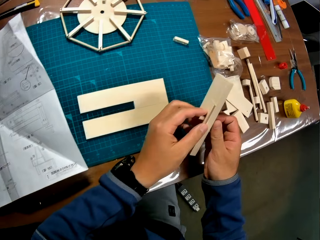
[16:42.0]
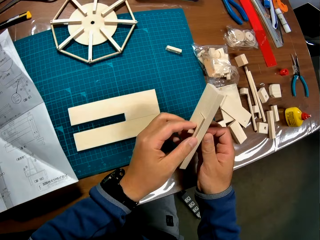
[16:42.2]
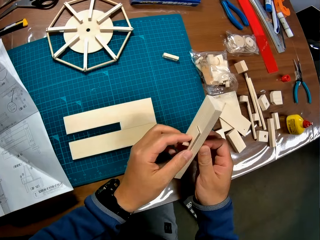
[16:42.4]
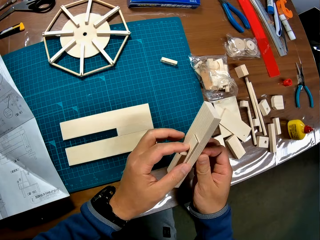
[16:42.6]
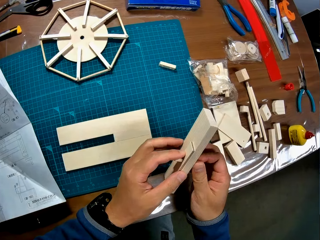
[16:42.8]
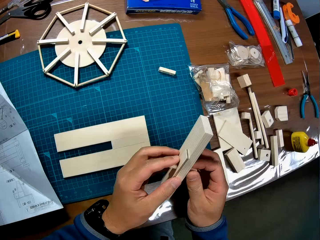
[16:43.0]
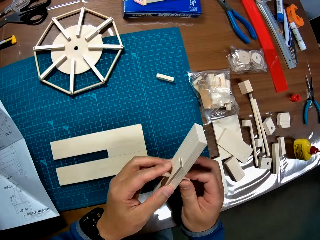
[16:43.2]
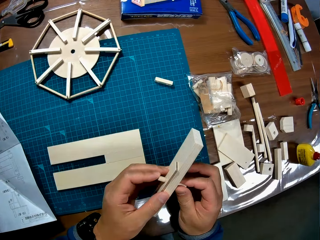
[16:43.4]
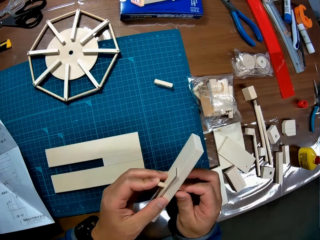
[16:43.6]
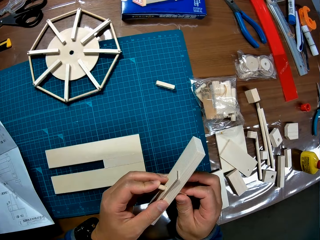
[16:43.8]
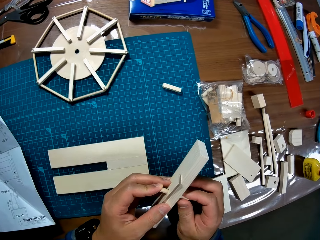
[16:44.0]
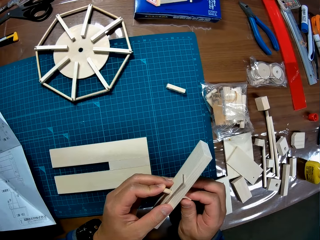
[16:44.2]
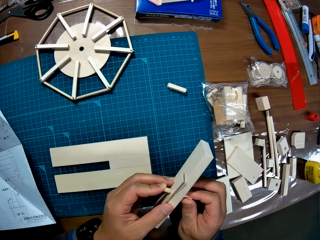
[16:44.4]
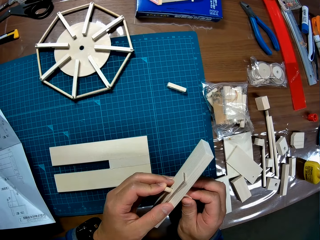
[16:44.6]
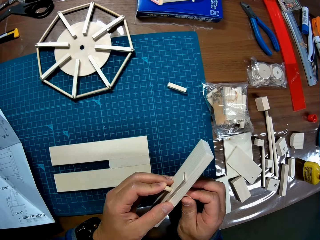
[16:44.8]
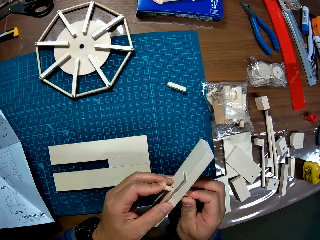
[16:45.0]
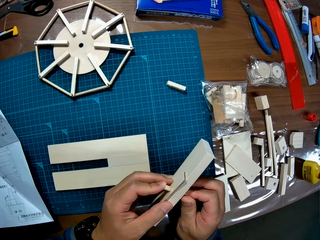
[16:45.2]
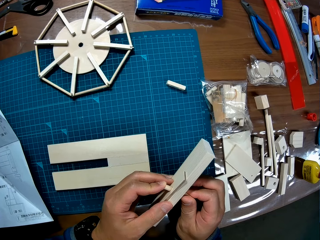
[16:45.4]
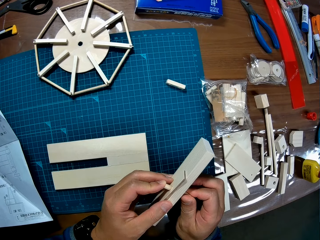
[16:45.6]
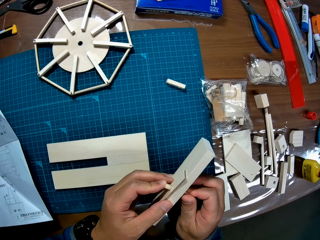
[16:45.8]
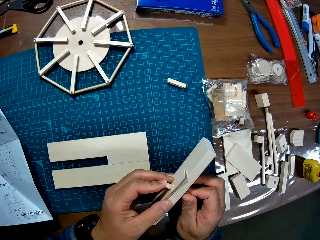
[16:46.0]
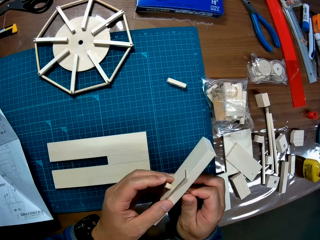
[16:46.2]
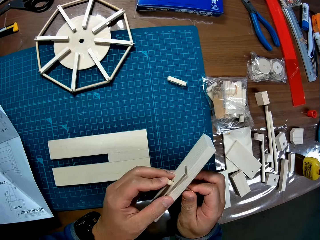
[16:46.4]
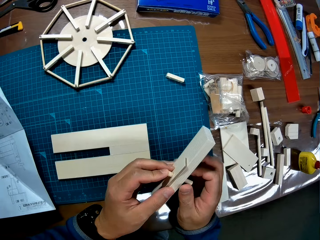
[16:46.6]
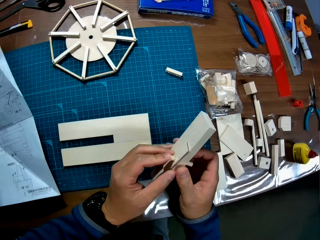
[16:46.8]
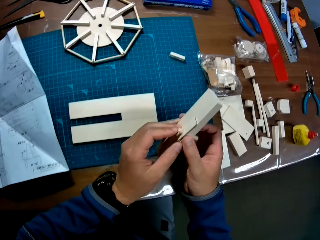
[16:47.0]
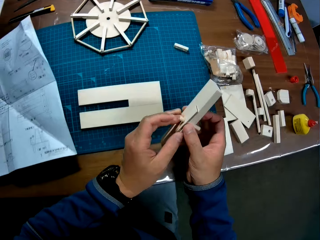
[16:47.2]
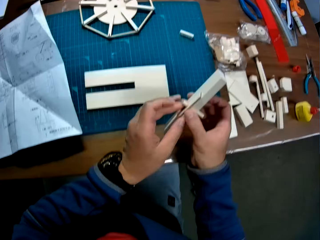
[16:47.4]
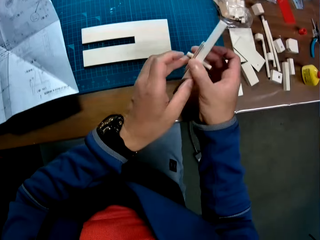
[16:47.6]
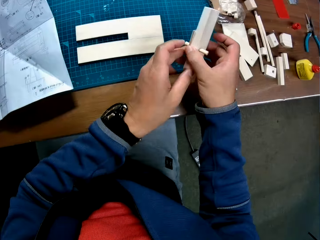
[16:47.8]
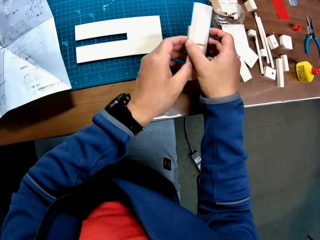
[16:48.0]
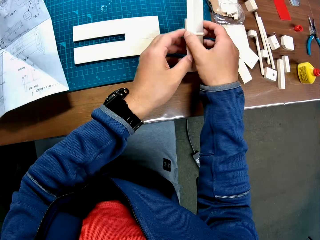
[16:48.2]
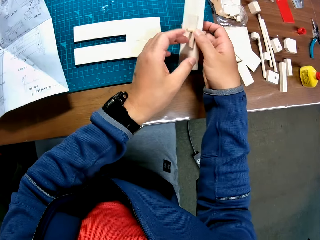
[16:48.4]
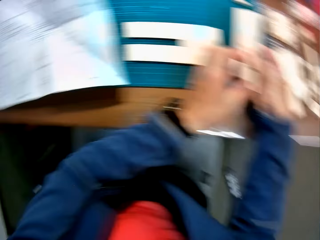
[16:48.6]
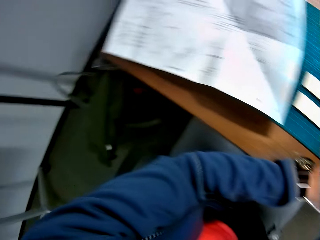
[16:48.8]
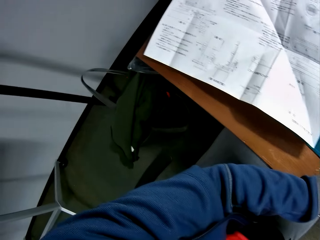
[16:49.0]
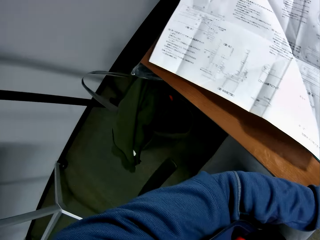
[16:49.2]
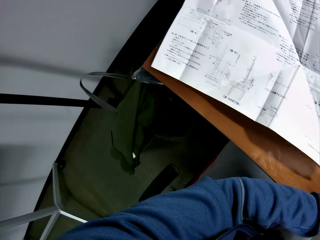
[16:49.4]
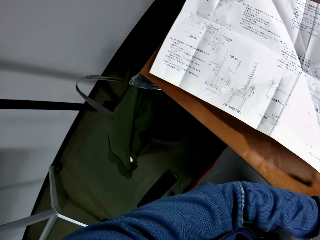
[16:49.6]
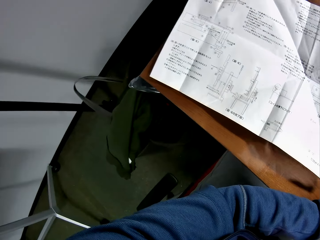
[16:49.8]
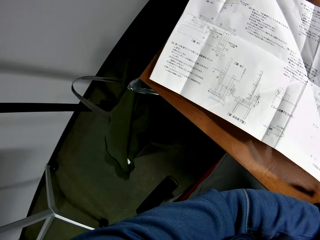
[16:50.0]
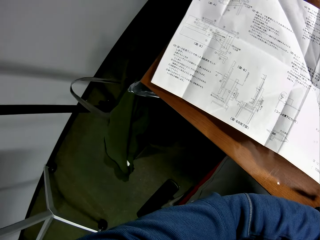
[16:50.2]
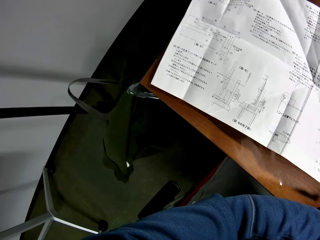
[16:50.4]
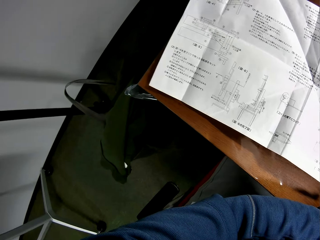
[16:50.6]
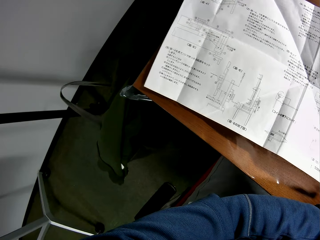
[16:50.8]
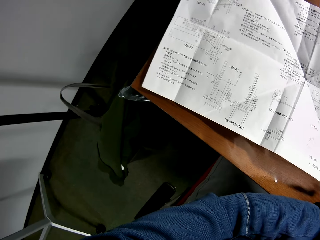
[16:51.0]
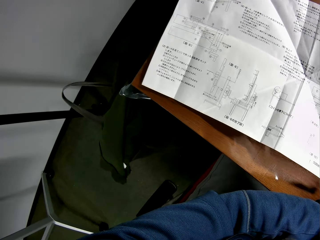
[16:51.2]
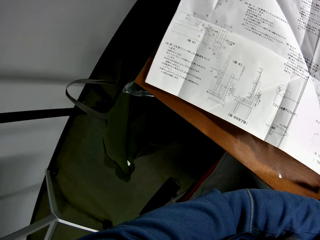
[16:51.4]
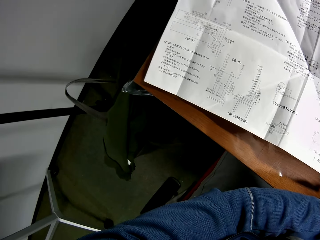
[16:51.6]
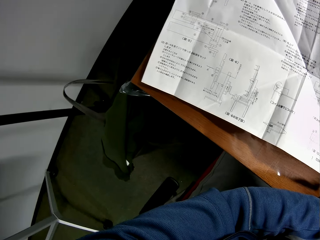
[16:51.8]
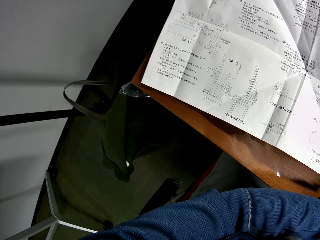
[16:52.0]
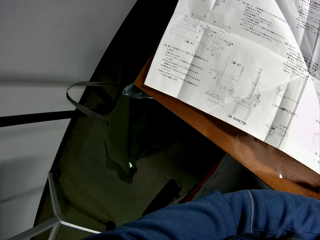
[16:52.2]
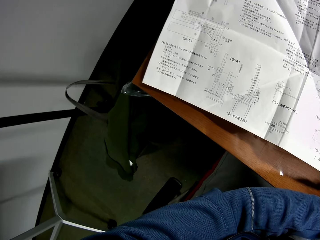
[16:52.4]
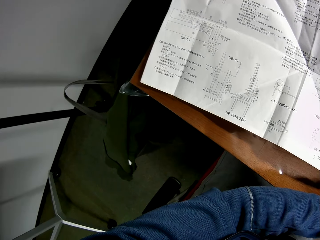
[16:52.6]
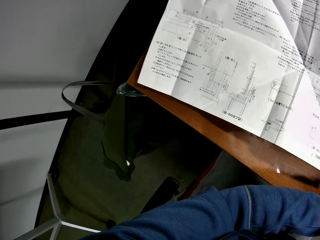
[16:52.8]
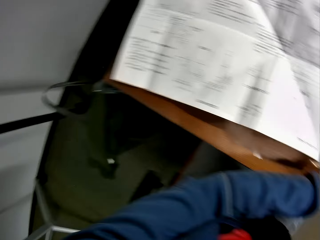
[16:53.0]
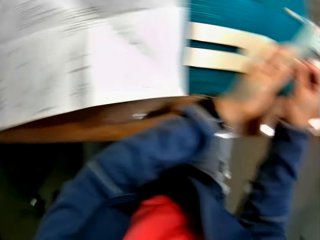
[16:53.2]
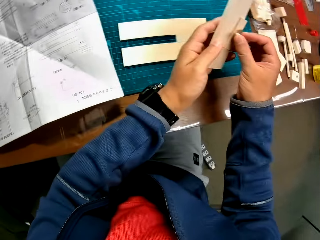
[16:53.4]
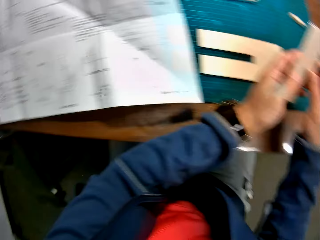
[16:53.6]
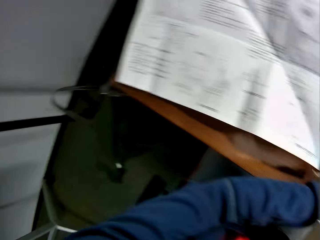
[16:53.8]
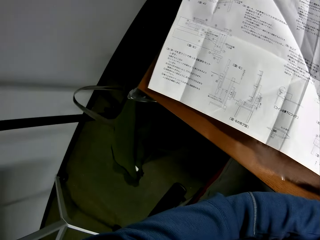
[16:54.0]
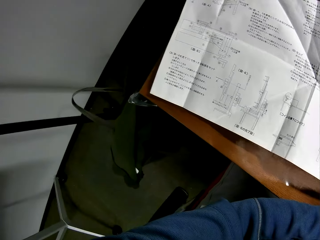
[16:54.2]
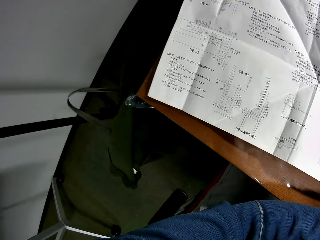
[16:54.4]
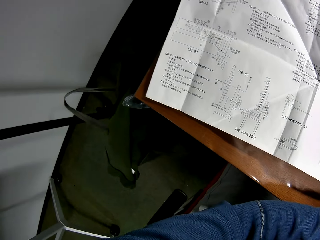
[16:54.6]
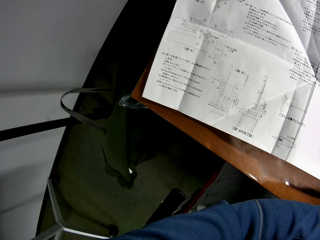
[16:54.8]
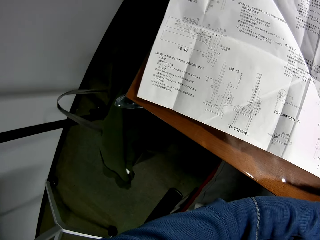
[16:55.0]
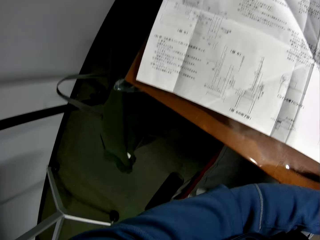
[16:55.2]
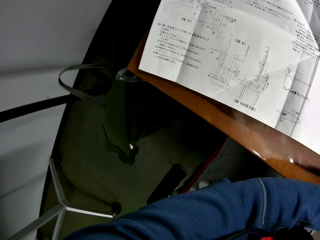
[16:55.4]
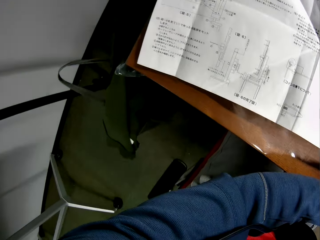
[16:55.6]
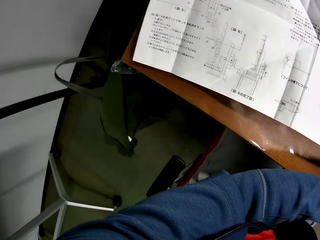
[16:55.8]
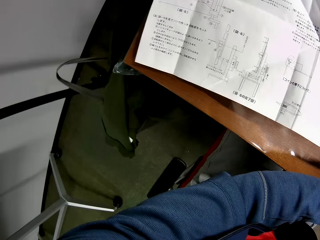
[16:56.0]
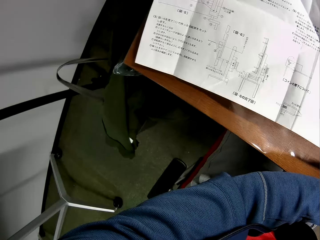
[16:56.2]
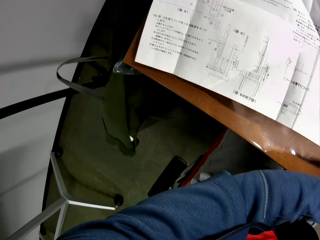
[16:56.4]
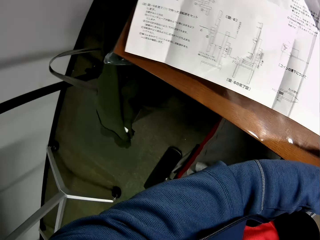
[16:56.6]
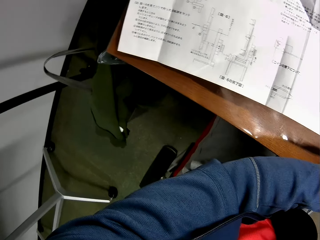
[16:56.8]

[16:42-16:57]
The camera wearer continues setting the model pieces with both hands. He looks towards the instruction manual on the table. He looks towards the joined model pieces in his hands. He looks towards the instruction manual on the table.

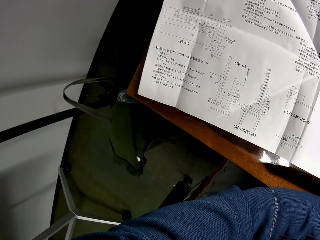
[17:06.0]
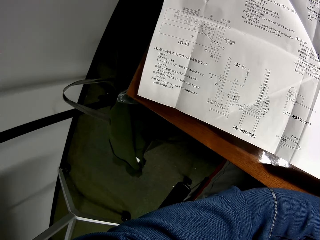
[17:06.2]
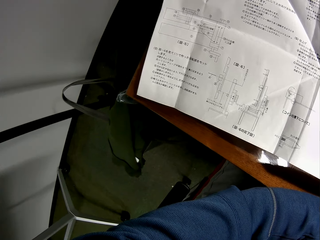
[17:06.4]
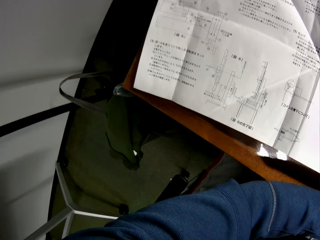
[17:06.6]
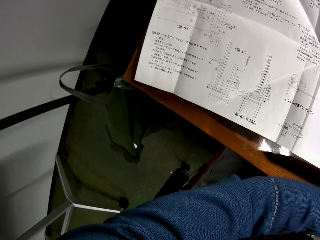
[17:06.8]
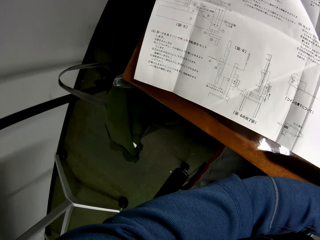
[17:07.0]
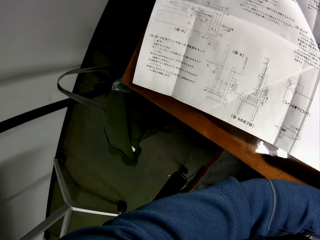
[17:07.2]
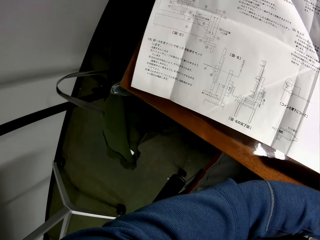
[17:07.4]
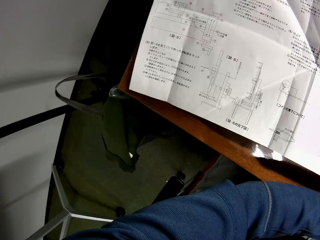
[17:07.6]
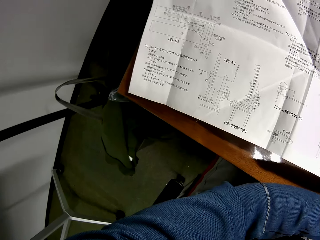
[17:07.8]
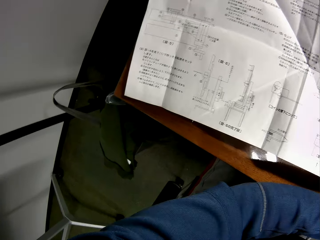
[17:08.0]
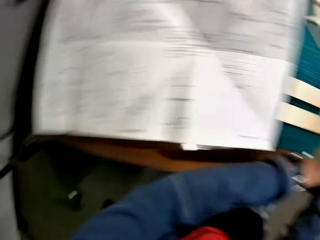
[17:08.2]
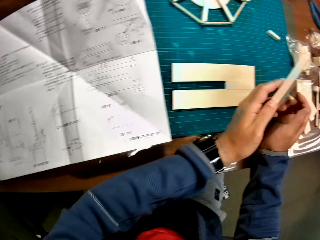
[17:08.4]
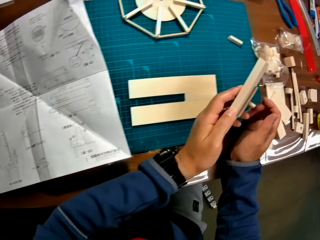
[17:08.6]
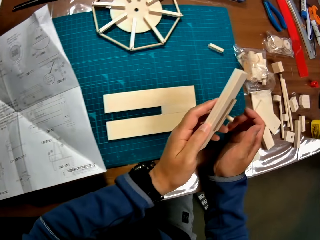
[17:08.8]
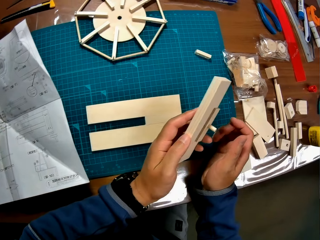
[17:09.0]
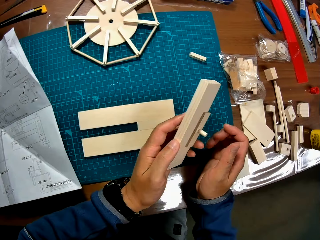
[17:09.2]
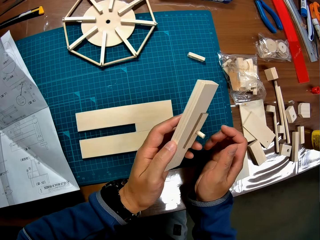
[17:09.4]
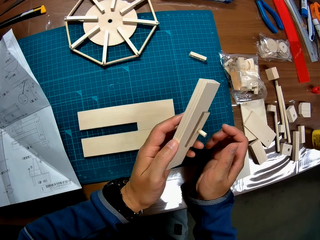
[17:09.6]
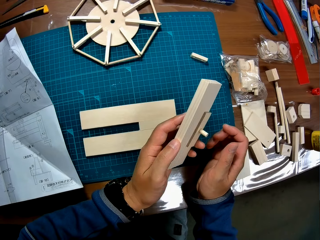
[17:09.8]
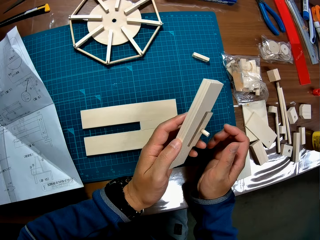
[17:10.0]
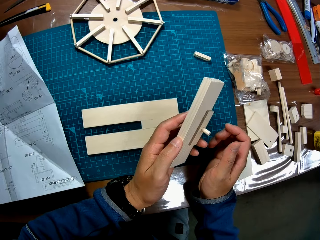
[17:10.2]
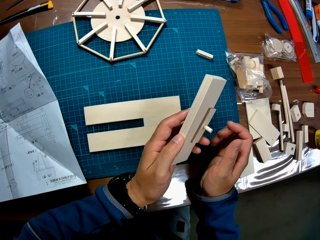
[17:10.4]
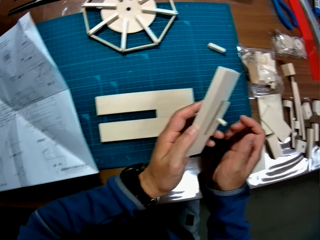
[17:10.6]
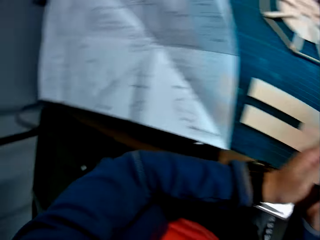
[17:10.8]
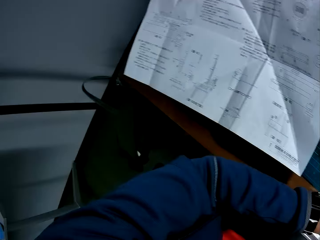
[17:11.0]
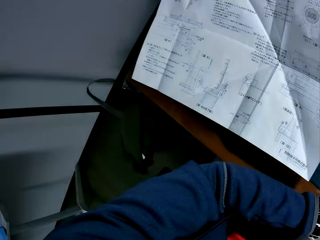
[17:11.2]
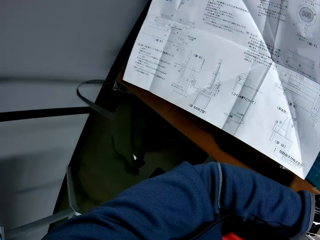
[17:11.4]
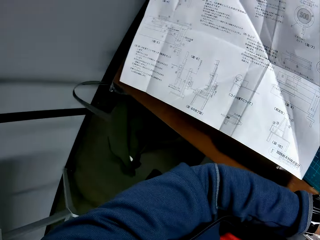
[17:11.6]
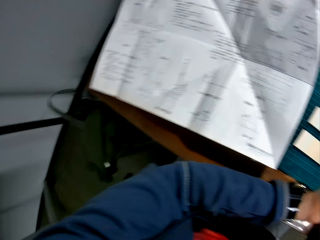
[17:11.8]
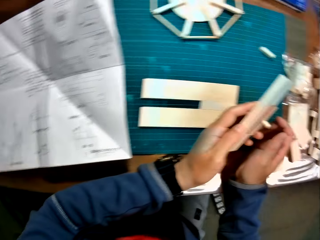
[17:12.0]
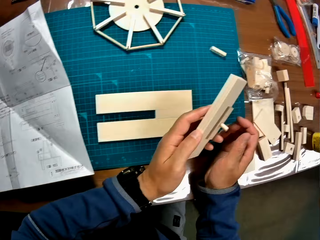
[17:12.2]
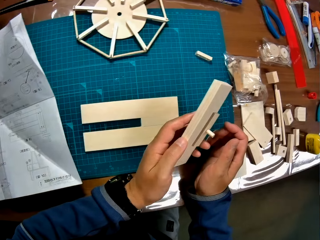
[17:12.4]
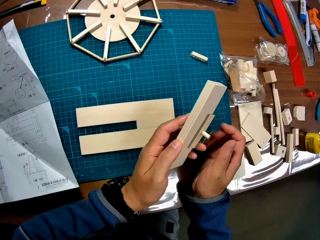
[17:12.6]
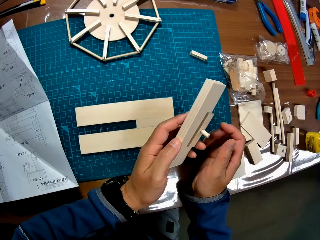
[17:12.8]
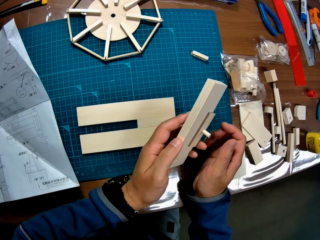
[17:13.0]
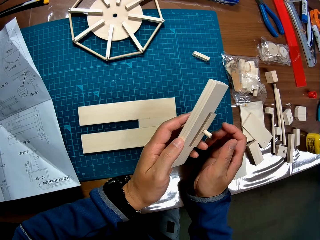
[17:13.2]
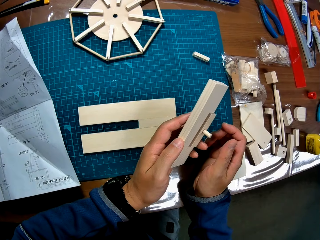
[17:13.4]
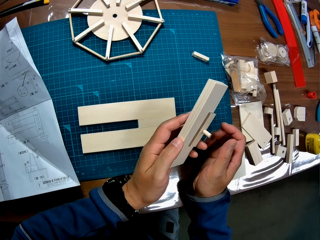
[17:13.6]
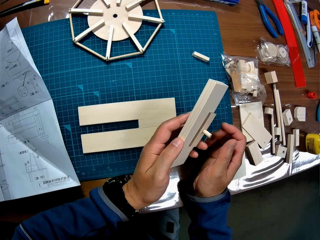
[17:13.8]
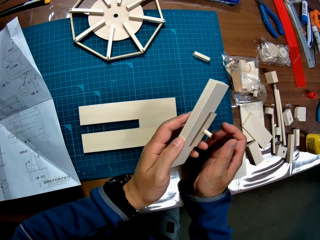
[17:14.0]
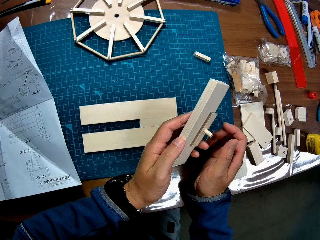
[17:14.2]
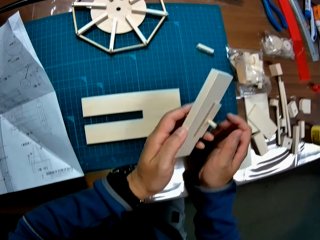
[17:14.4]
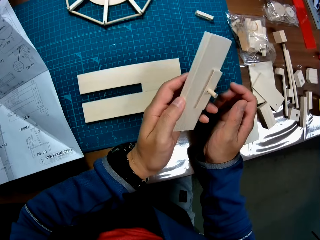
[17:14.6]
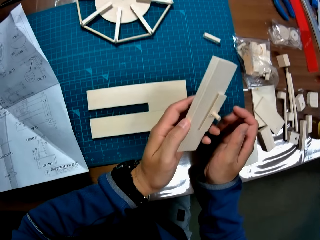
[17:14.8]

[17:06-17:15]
The camera wearer looks towards the joined model pieces in his hands. He constructs the wood craft. He looks towards the instruction manual on the table. He looks towards the joined model pieces in his hands. He constructs the wood craft.
